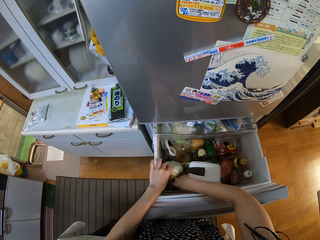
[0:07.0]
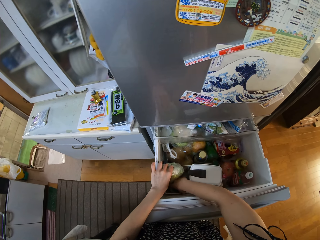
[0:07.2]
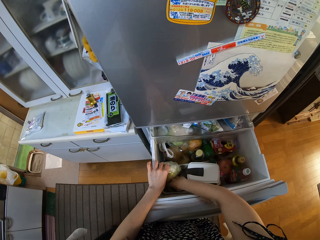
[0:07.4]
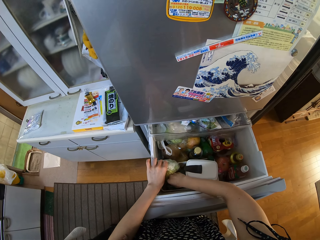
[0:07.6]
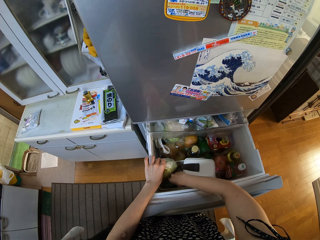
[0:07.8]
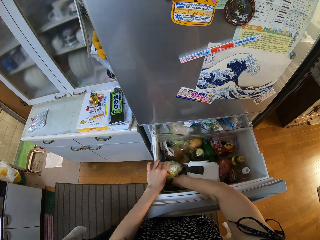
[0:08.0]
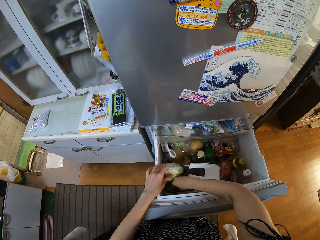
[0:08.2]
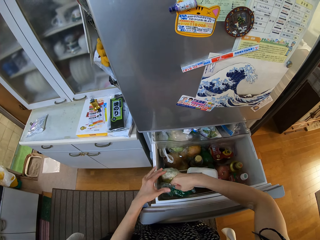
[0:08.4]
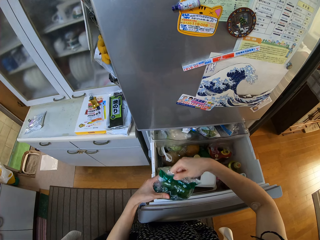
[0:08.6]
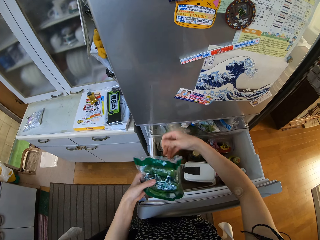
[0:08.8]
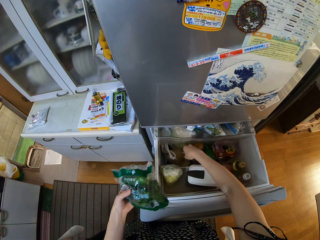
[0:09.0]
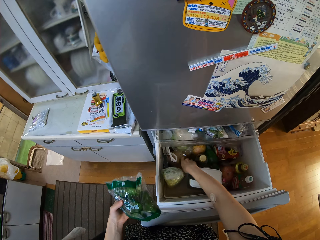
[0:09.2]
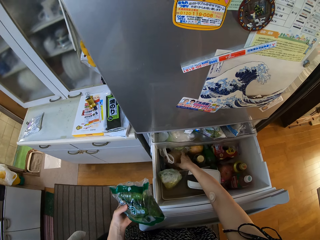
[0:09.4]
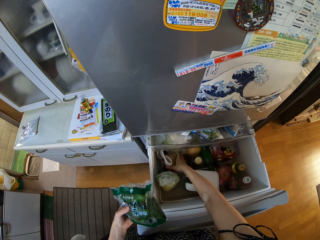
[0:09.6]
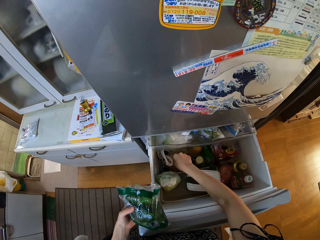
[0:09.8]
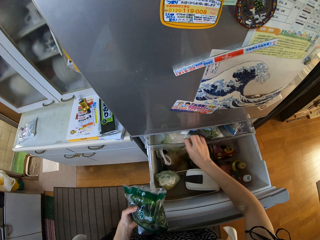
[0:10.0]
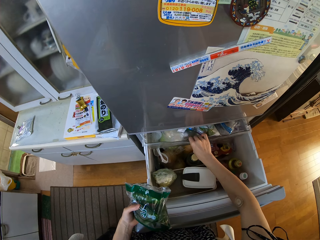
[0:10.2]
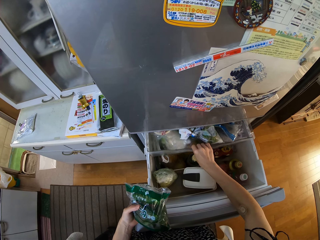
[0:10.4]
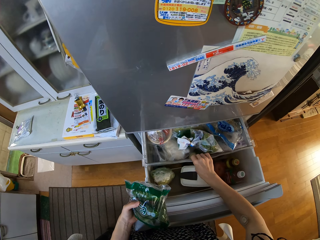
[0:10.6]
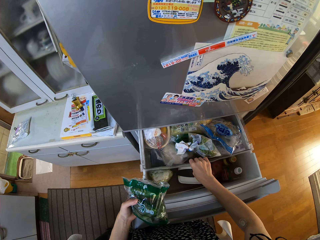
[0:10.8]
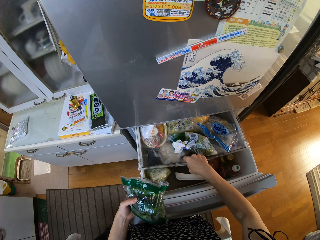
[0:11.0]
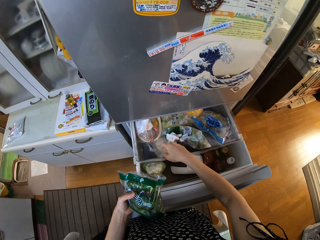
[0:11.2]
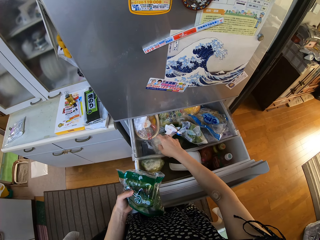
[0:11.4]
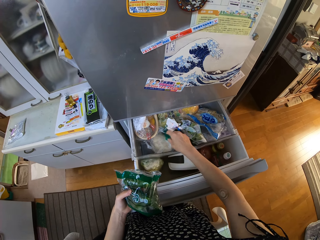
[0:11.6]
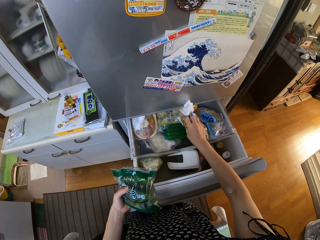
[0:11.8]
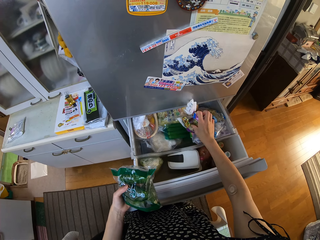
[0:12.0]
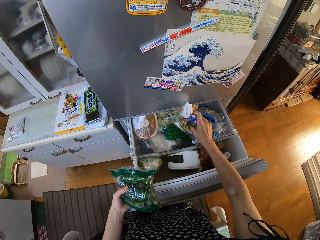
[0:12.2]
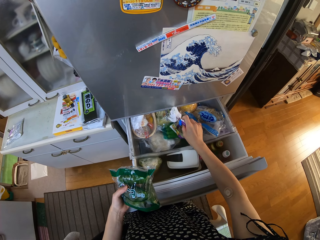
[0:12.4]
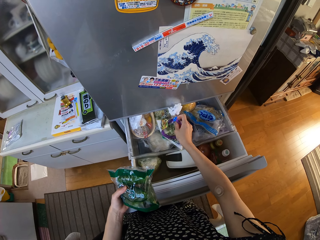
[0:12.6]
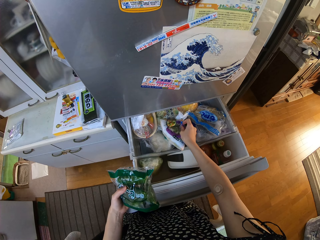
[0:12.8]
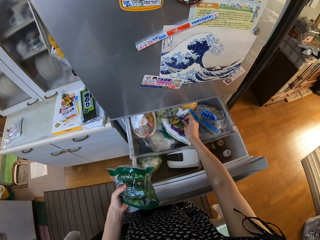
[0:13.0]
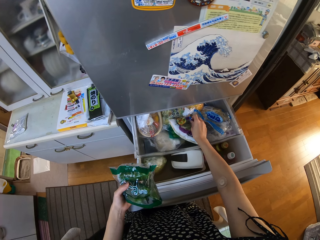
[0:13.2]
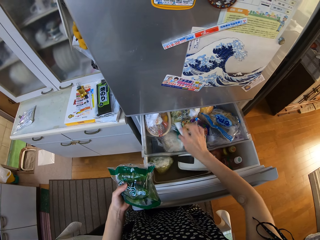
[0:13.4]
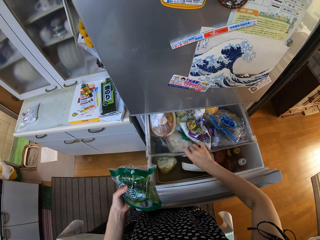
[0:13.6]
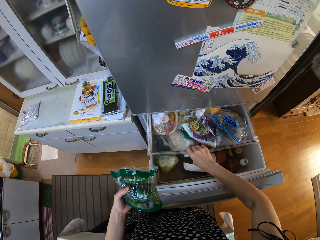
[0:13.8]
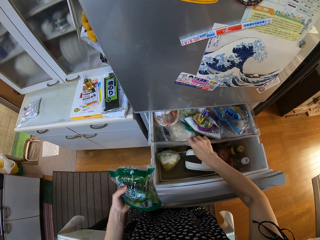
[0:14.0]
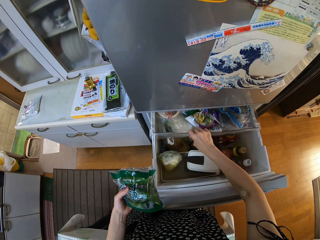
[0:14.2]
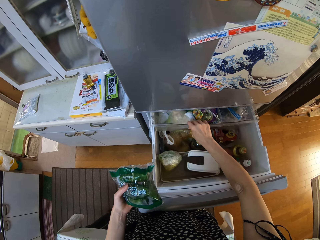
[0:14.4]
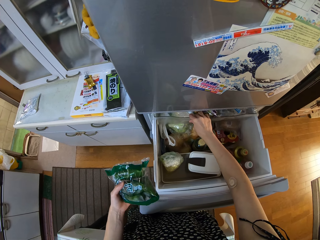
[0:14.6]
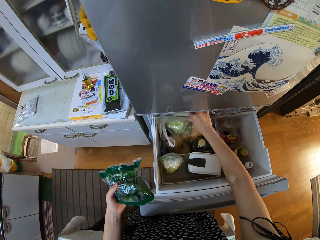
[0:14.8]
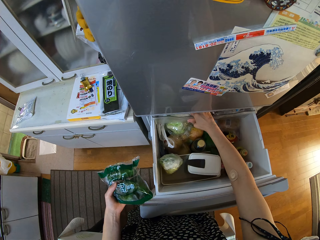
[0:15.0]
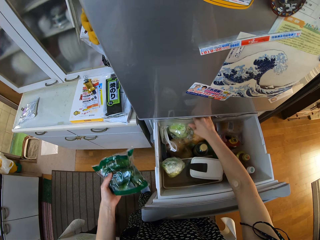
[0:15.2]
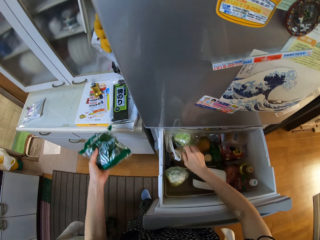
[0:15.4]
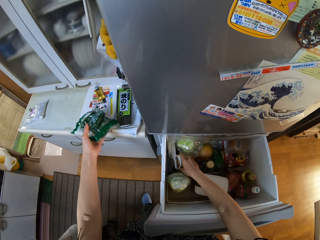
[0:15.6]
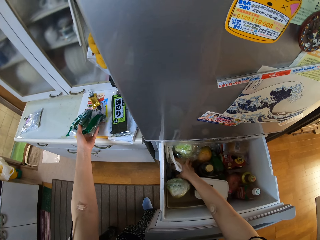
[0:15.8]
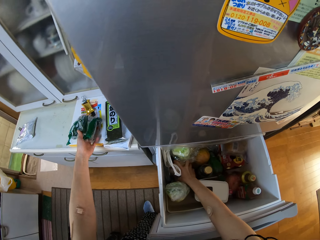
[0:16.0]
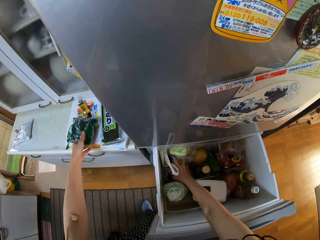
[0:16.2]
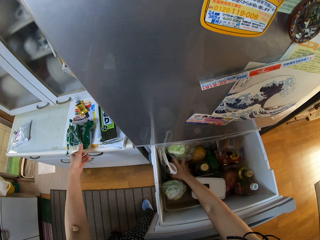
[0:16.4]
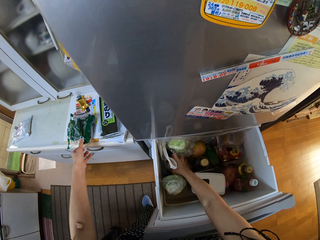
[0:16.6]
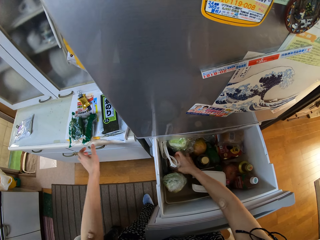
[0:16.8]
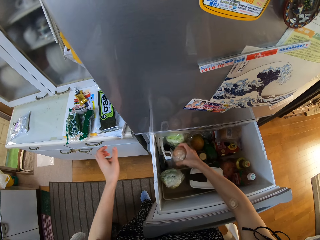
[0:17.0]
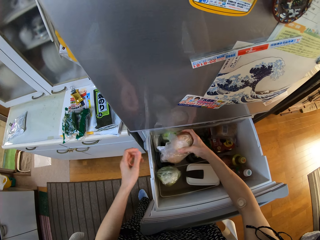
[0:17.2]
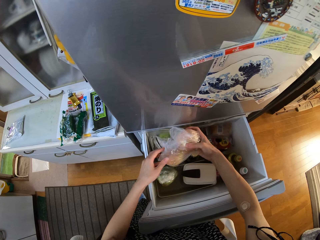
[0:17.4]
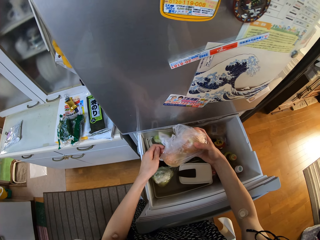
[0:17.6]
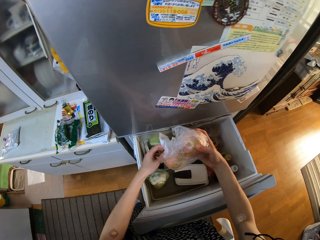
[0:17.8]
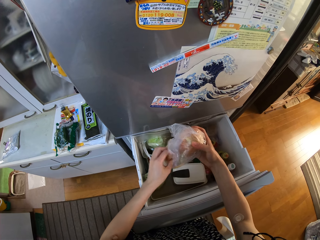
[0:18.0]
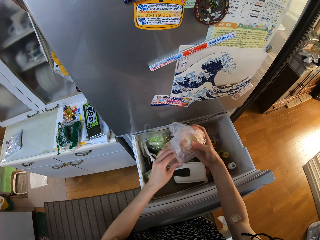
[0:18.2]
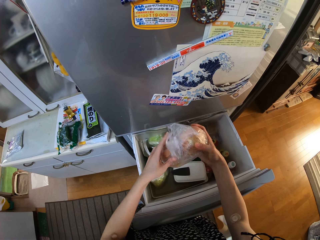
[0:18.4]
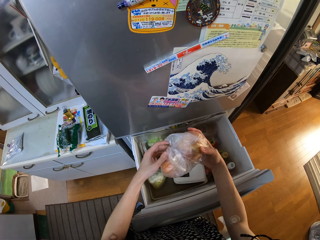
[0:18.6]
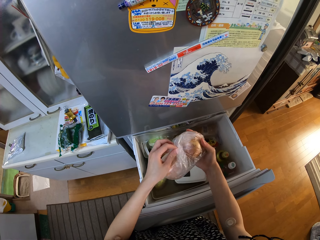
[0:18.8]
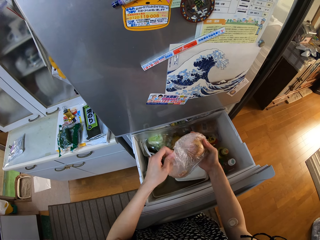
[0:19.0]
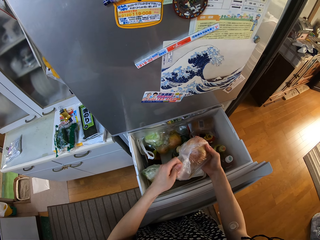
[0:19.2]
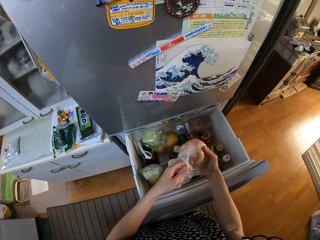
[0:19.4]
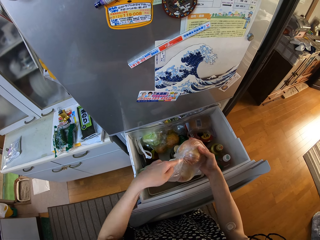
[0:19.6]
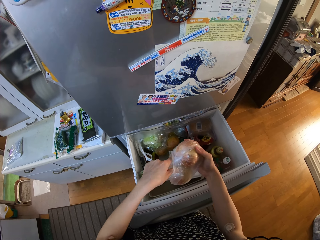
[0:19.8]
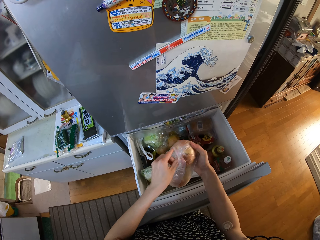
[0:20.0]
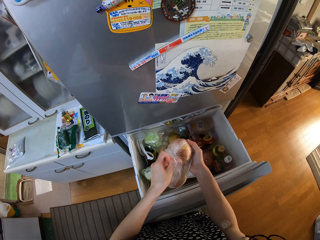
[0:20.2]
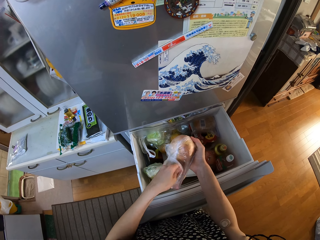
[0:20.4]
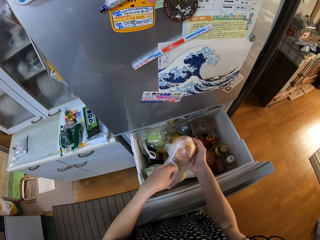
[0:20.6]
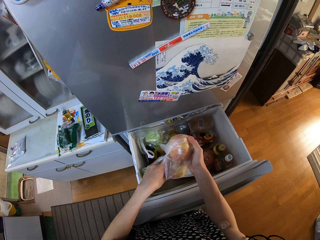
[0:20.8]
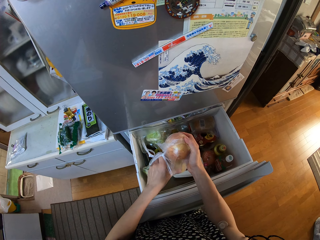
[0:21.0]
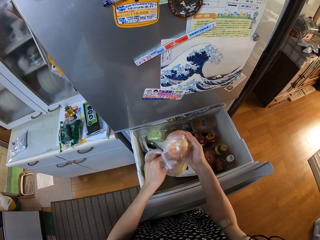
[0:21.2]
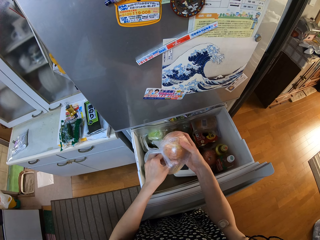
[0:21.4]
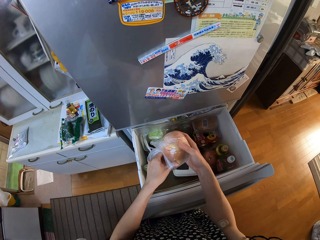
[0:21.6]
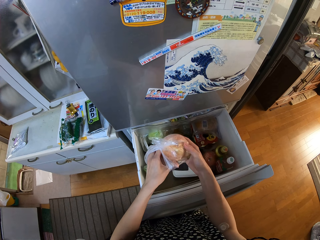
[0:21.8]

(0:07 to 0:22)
The camera wearer picks up a pack or plastic bag of green pepper from the fridge with her right hand. She holds the plastic bag with the other hand. She touches the plastic bags in the fridge. She opens the drawer in the fridge with her right hand. She touches the plastic bags in the fridge. She closes the drawer in the fridge with her right hand. She drops the pack of green pepper on a table. She touches the plastic bags in the fridge. She picks up a pack of onions from the fridge with her right hand. She opens the pack of onions. She pulls out an onion from the plastic bag.

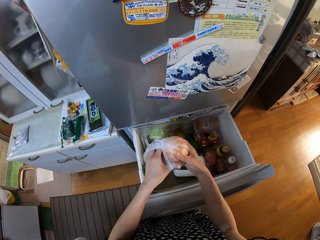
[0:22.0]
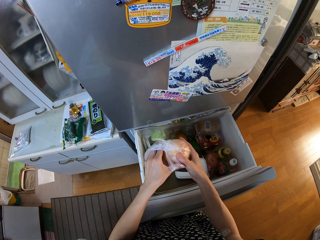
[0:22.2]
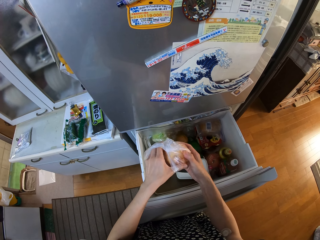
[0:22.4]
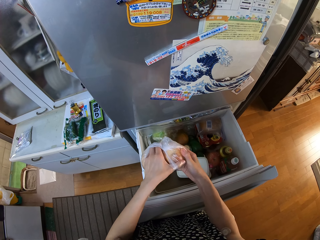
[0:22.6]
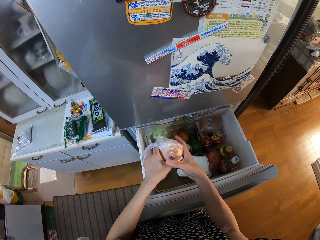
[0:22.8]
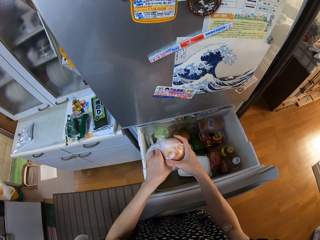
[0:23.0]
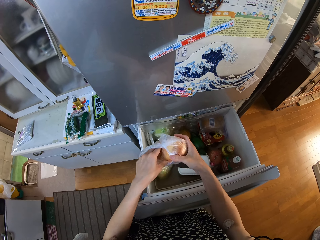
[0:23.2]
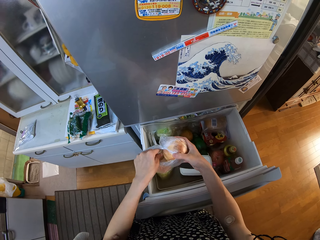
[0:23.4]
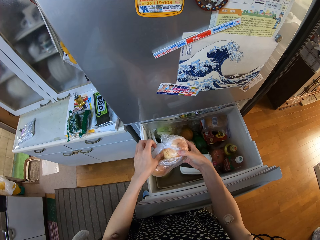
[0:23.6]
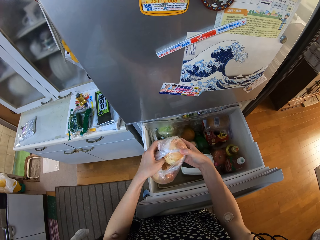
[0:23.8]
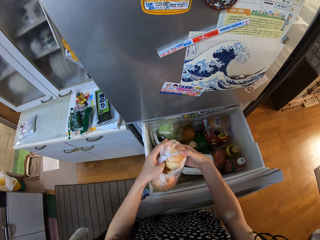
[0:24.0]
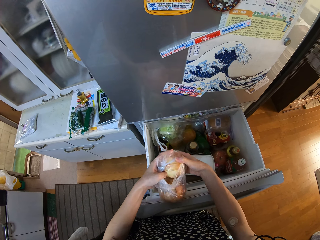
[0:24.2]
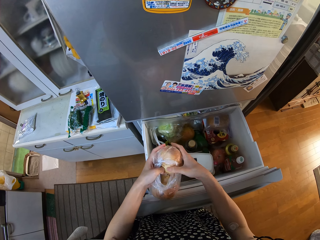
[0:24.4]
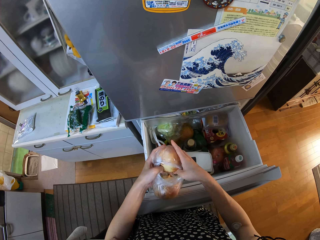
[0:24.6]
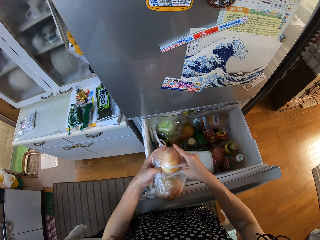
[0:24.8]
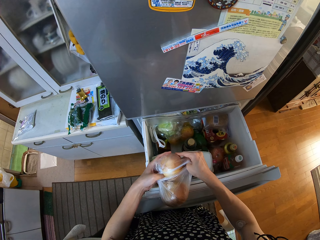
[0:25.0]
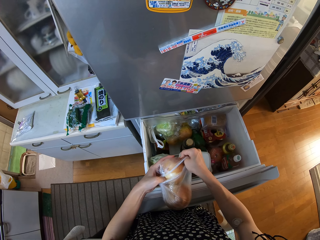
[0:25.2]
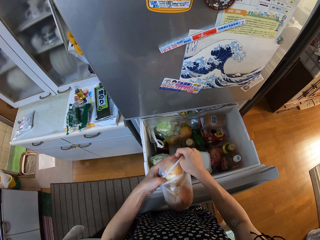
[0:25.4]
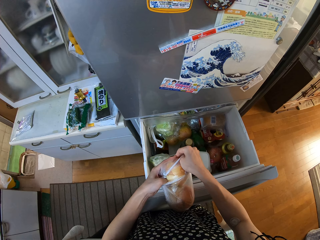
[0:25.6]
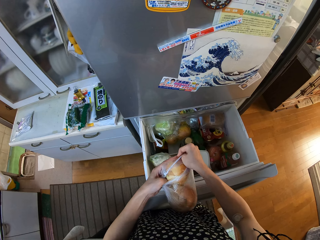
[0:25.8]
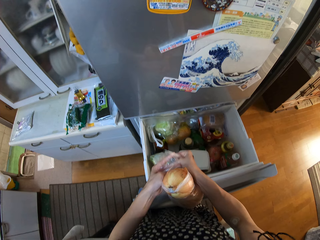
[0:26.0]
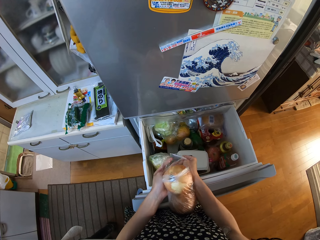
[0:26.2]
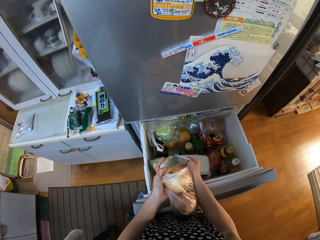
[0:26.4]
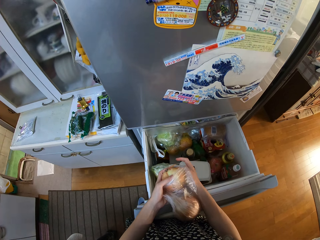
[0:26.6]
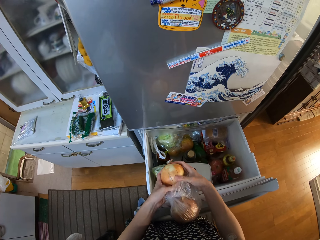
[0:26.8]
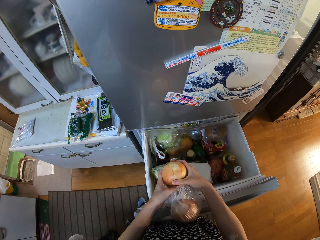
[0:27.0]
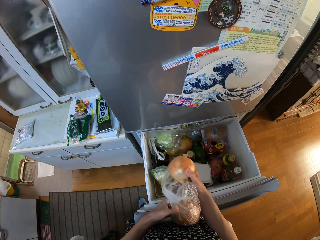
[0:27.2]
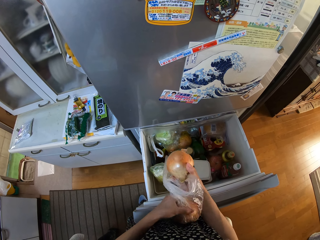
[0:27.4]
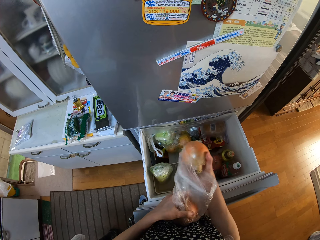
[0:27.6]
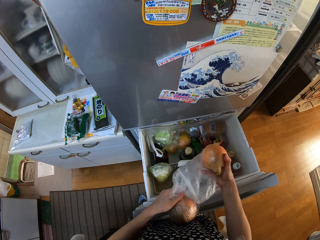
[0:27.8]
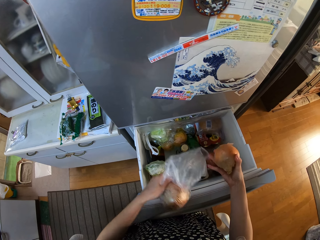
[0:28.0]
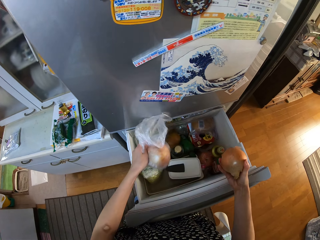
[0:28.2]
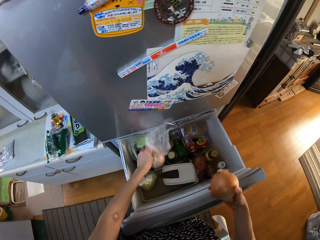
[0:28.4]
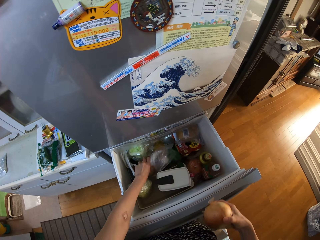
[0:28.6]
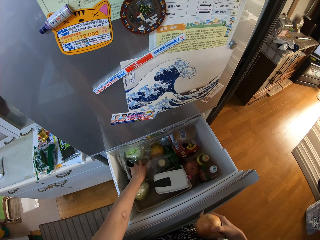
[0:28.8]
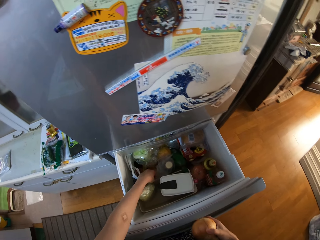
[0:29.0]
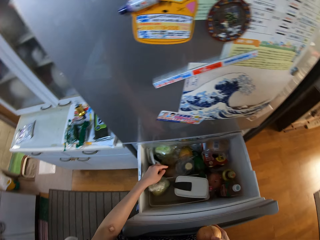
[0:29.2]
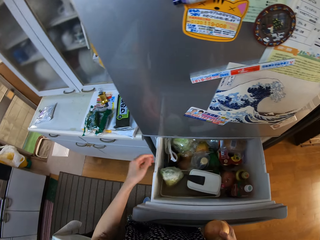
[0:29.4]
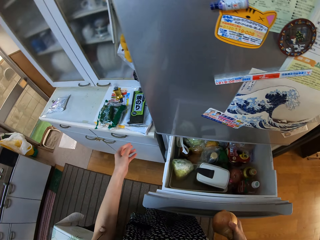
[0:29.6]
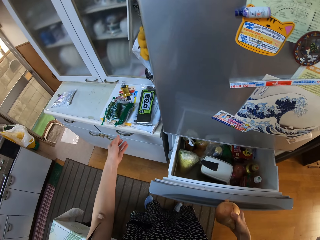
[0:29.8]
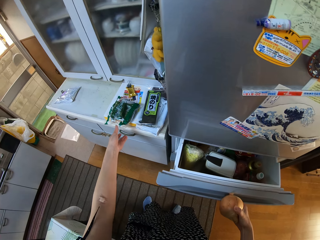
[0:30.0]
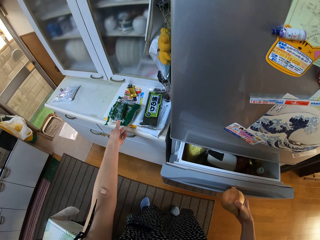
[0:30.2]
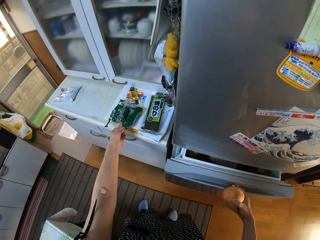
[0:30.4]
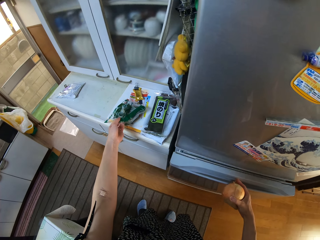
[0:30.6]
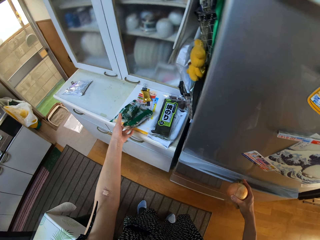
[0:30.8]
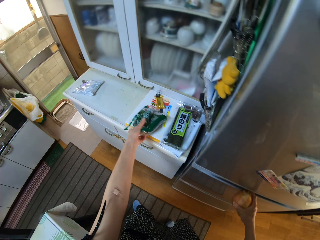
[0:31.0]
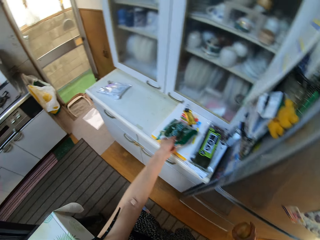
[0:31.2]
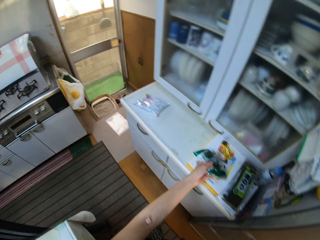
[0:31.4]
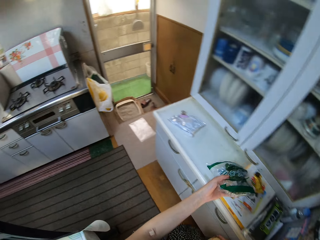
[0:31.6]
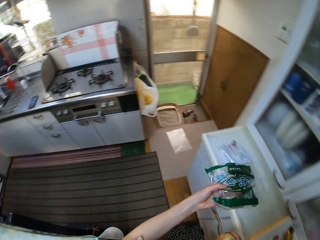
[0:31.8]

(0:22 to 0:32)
The camera wearer picks out one of the onions with her right hand. She holds the onion. She drops the pack of onions in the fridge. She closes the fridge with her right hand. She picks up the pack of green pepper from the table with her left hand.
